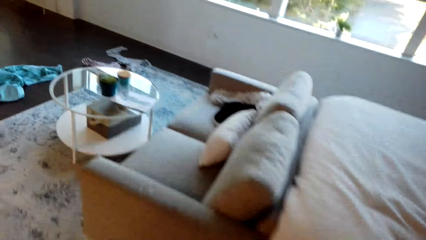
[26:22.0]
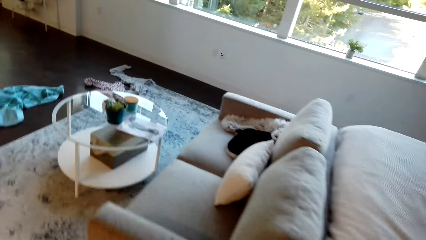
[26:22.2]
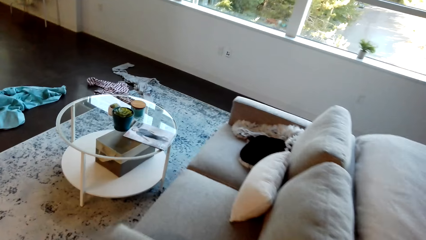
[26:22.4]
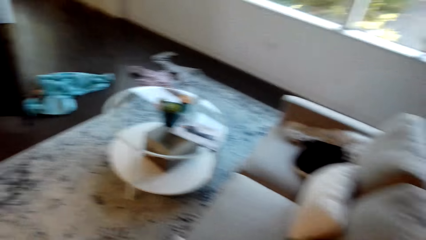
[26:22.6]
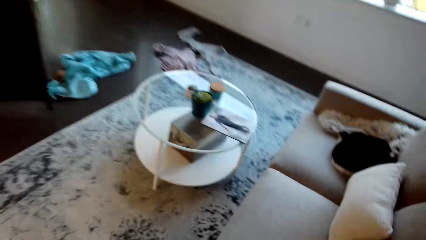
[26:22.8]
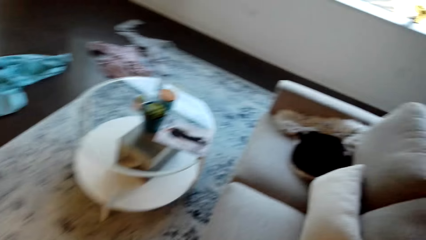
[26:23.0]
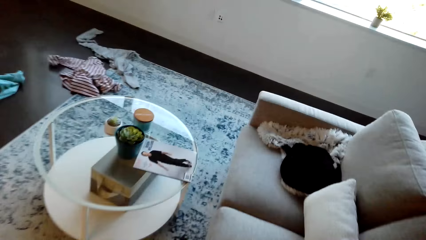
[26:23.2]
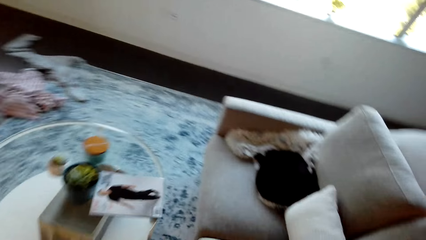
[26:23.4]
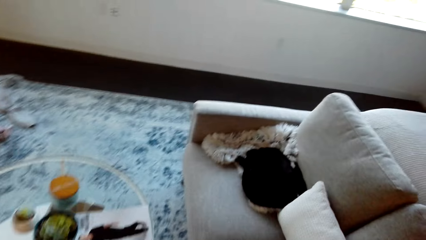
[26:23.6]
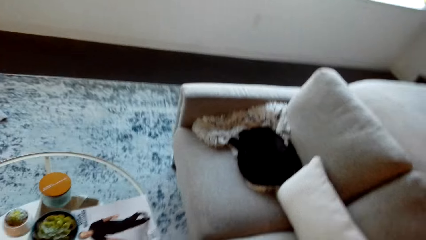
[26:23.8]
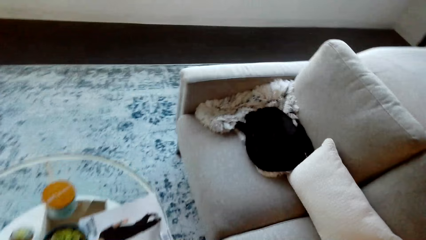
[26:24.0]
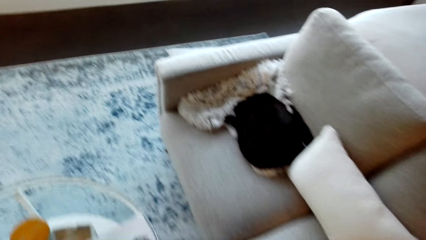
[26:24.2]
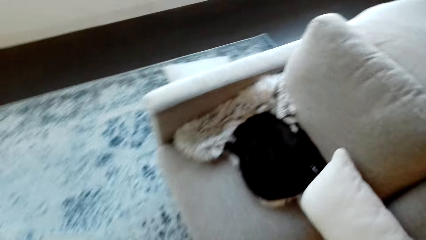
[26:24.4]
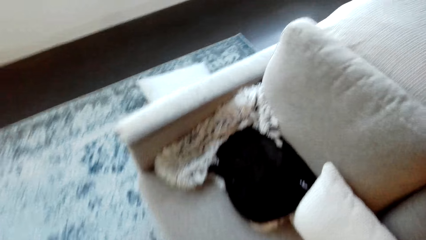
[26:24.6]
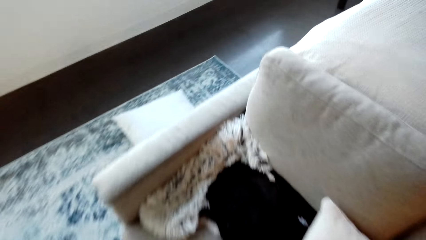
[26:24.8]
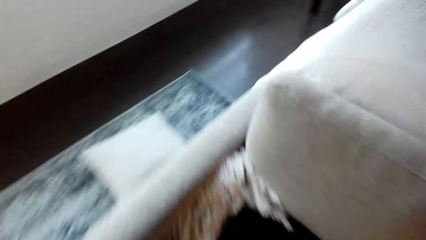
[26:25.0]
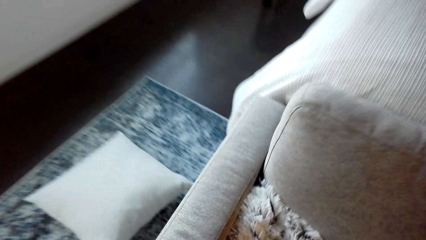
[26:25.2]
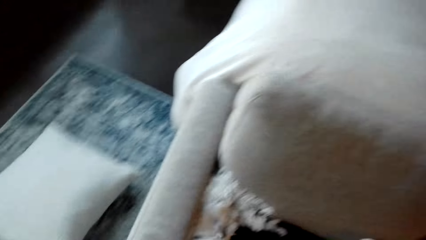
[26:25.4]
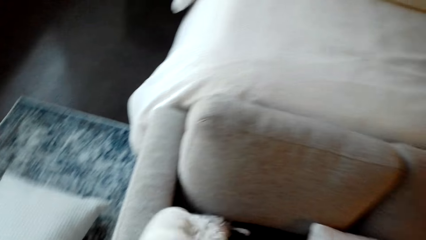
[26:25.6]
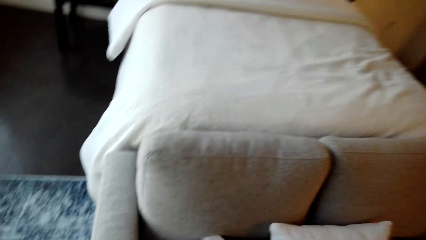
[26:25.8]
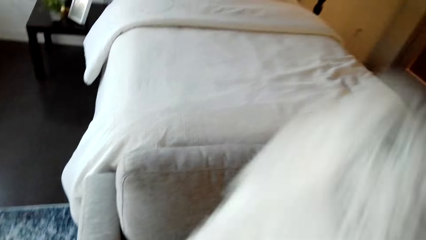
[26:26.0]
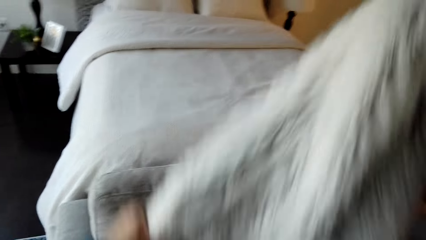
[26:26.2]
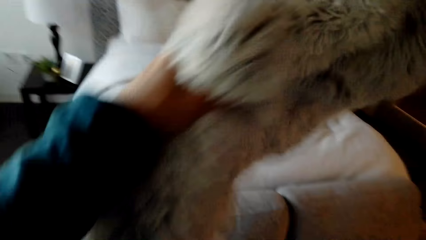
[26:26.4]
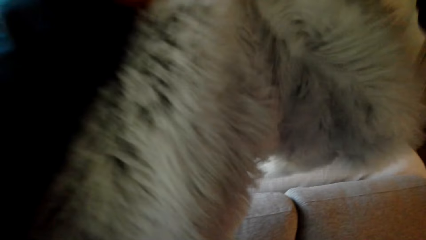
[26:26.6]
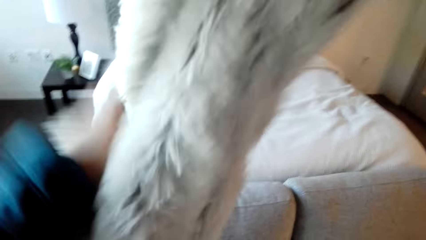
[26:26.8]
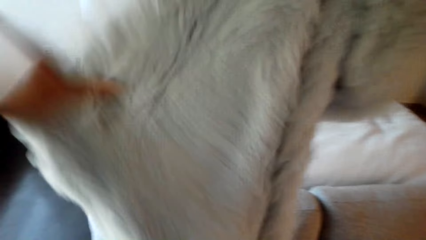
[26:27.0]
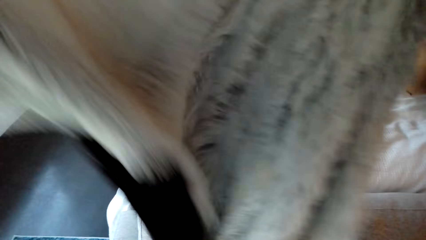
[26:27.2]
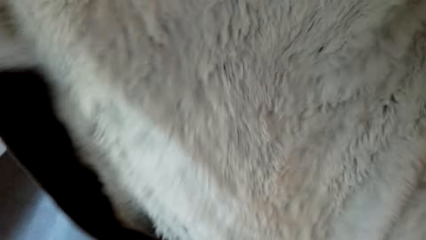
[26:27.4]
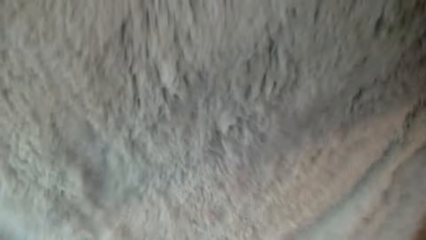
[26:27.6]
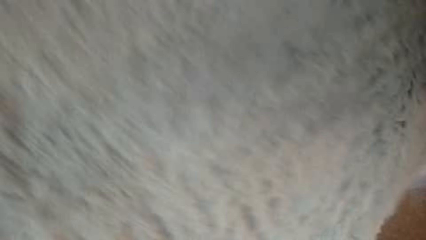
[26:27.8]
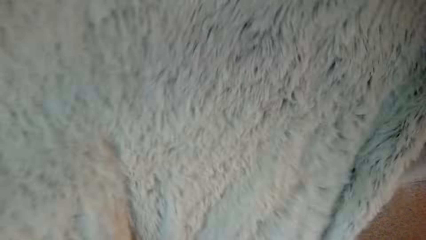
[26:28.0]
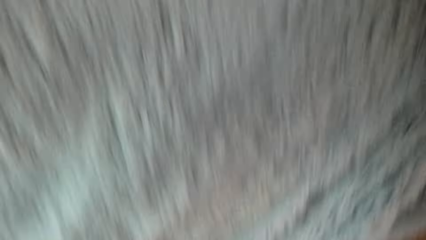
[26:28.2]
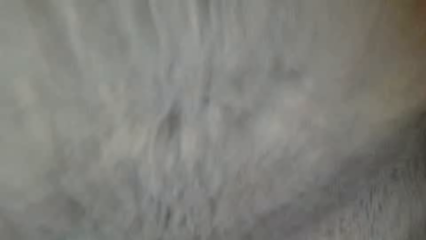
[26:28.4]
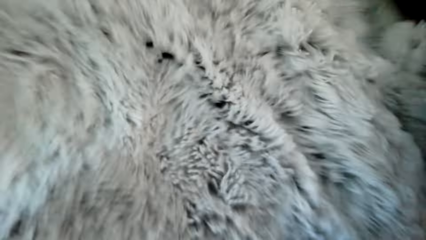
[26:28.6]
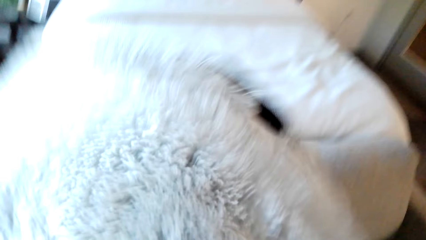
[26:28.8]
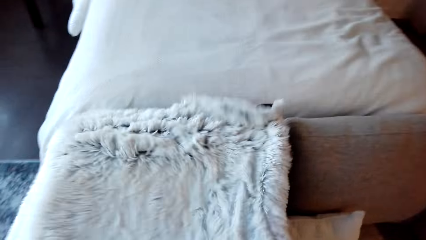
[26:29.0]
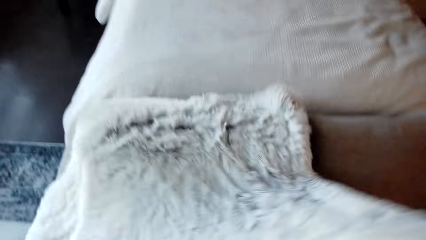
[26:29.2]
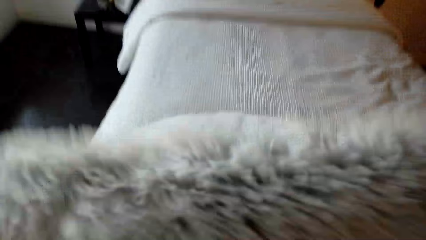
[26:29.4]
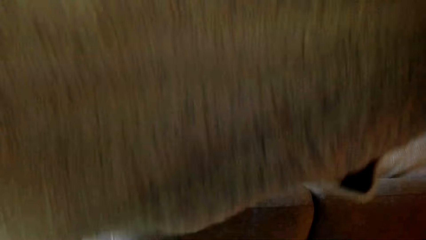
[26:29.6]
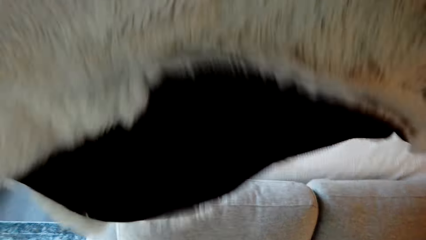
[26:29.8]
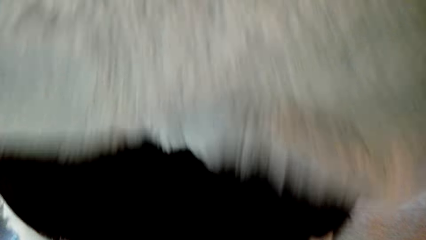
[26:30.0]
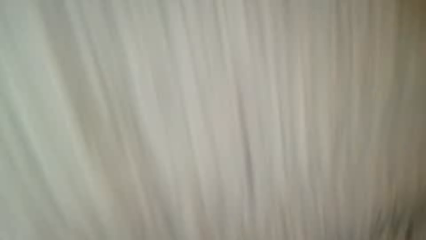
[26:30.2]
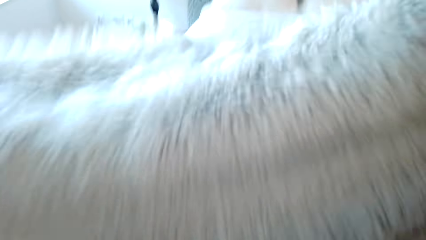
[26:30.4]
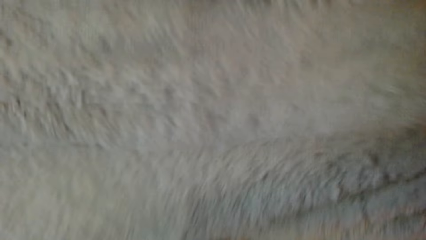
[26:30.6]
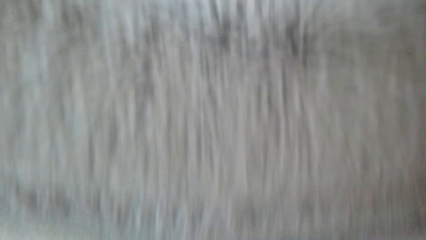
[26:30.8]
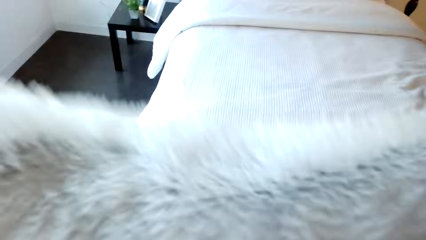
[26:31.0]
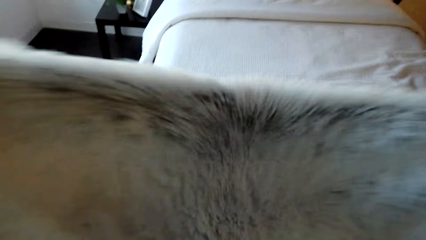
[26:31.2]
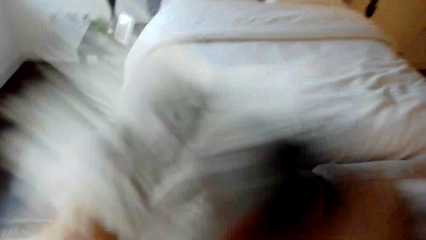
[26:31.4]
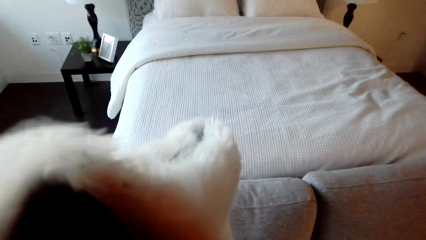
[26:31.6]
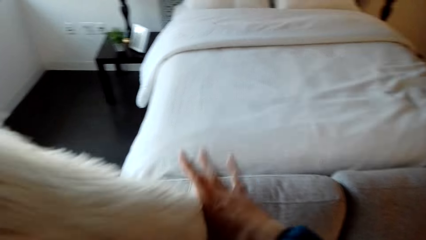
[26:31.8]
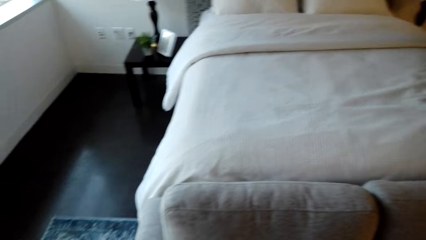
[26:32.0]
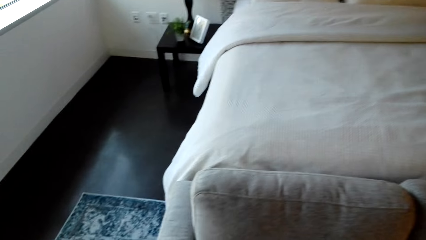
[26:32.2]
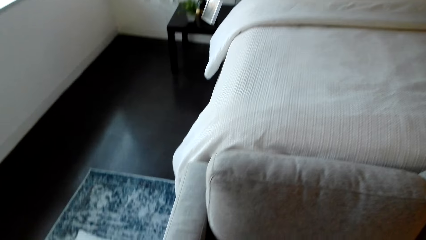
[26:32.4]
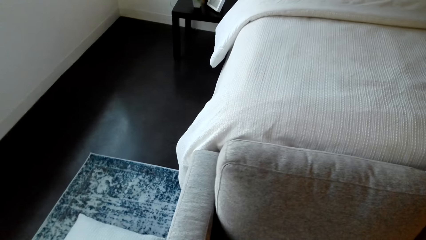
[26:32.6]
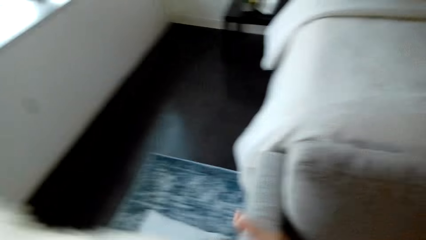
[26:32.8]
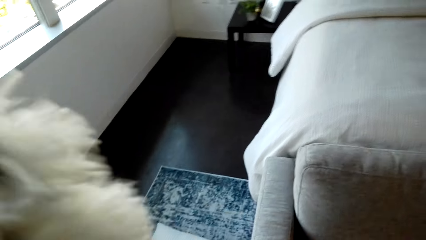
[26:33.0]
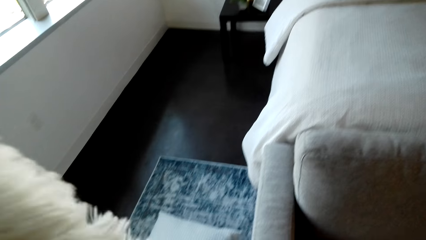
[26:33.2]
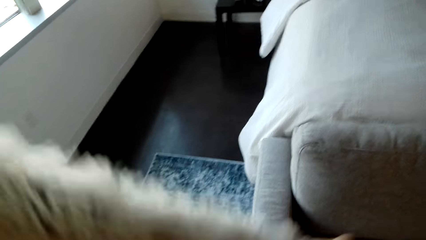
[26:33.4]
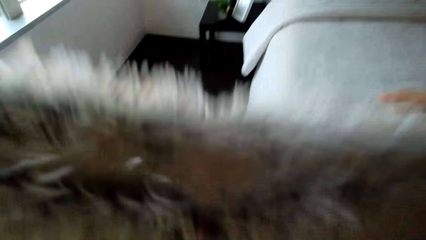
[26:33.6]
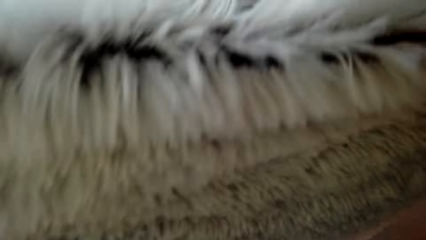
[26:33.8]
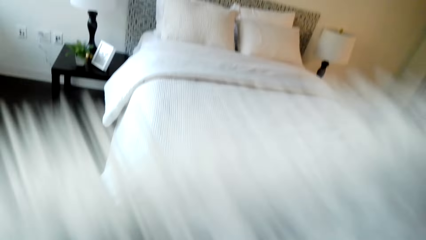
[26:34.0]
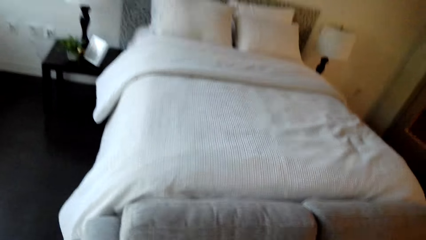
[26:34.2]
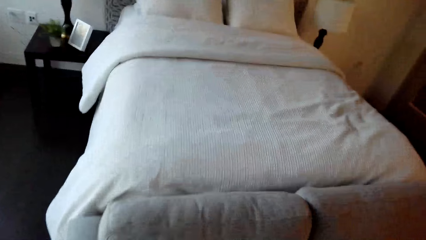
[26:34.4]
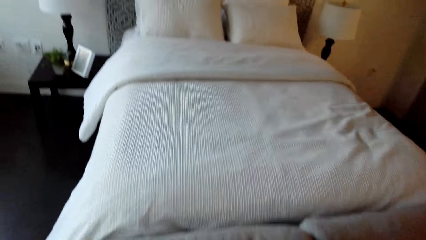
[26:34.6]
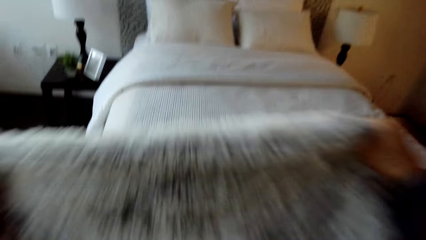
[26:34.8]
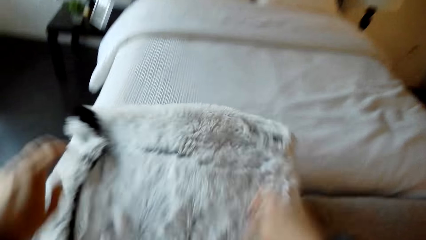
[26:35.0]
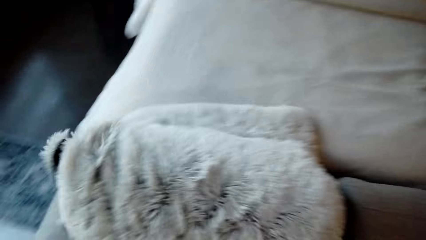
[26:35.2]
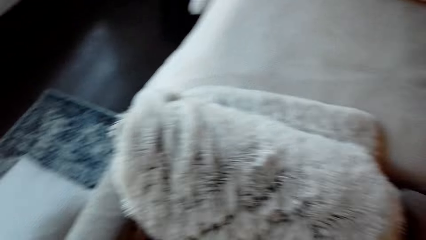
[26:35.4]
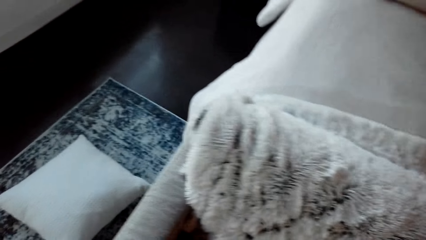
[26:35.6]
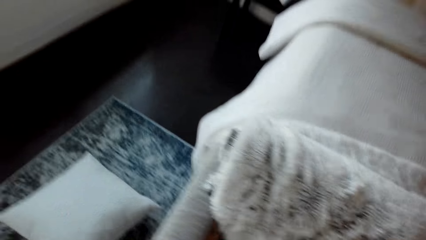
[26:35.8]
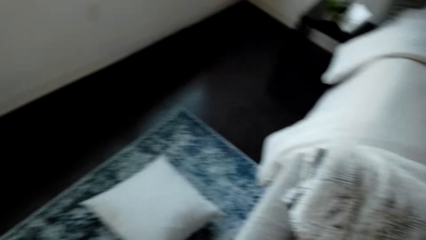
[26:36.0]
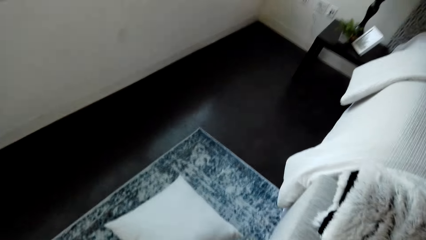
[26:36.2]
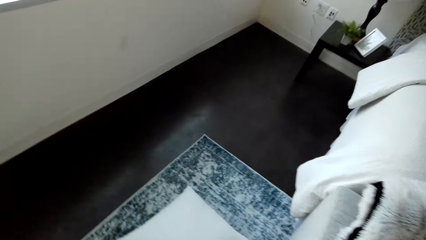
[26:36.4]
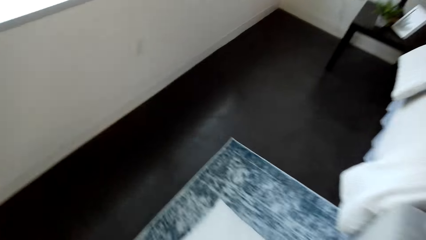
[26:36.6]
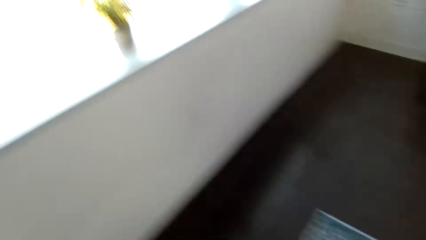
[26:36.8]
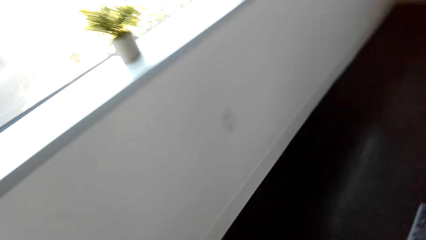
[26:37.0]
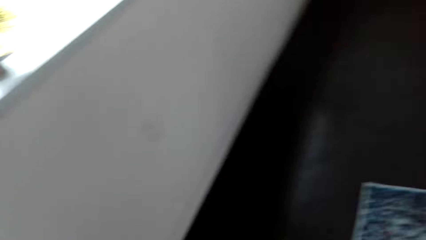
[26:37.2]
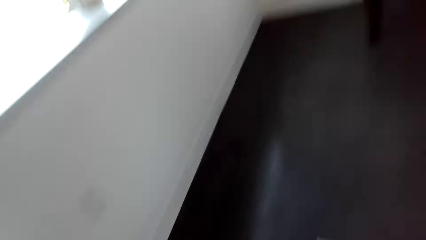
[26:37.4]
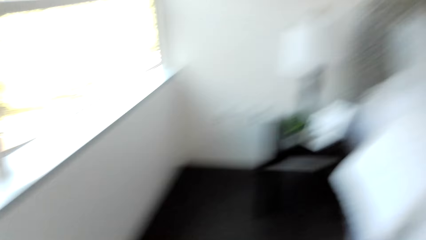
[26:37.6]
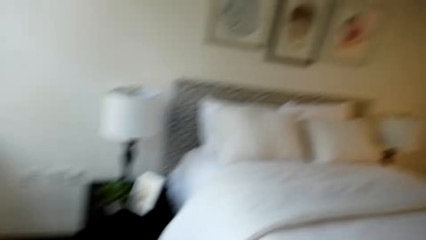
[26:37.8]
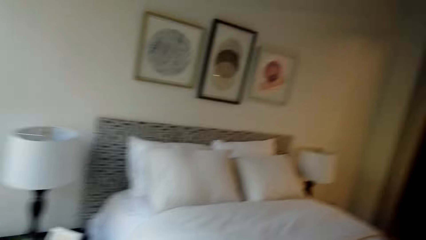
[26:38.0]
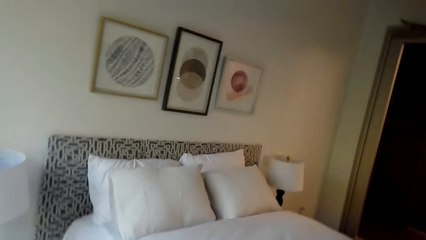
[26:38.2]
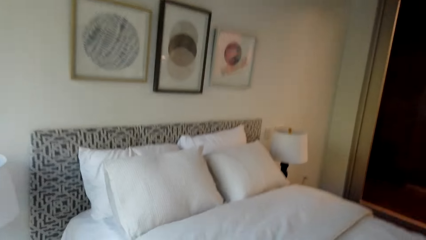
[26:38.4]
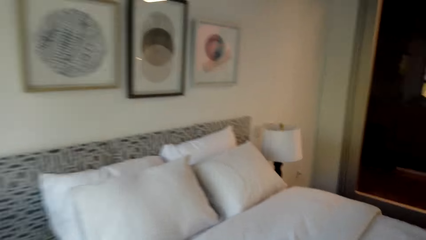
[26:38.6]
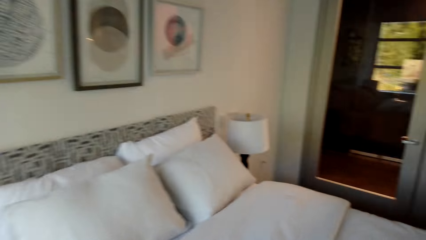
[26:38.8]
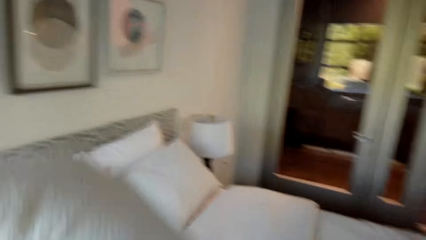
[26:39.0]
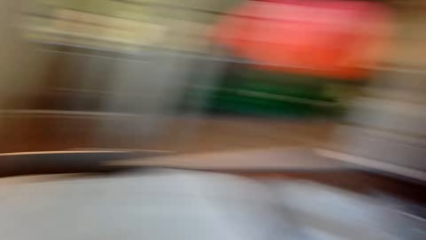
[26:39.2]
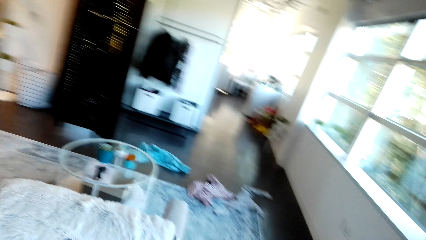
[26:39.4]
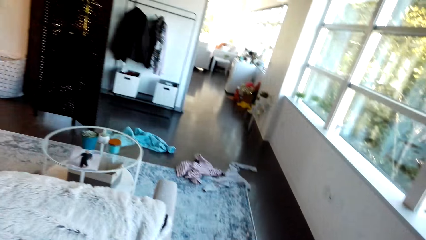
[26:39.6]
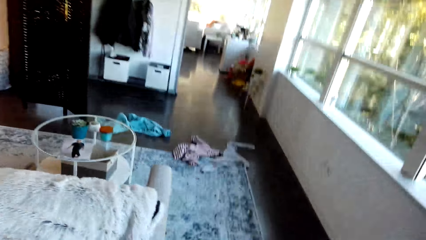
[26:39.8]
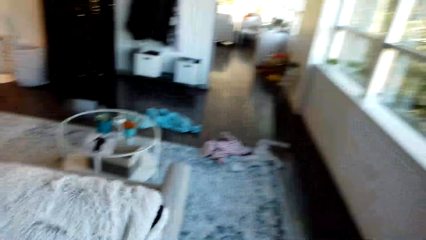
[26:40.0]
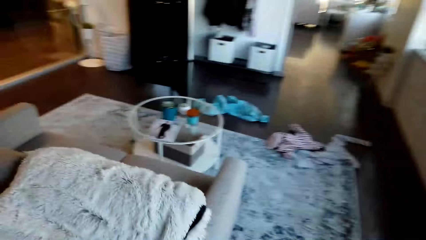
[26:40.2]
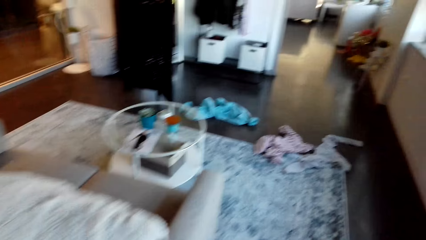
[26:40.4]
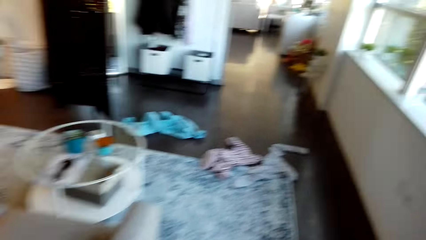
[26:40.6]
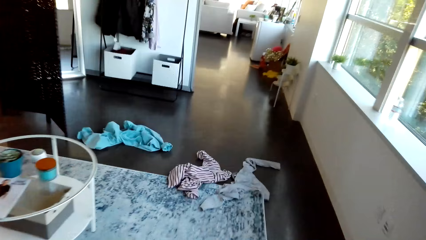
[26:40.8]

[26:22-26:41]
The camera wearer walks around the house. They fold a cloth. They are folding the cloth. They put the cloth on the bed. They walk around the house.
